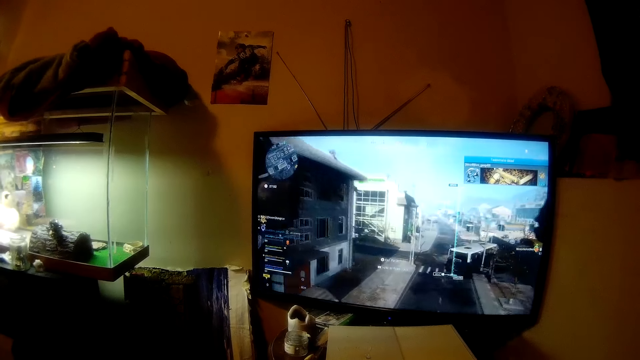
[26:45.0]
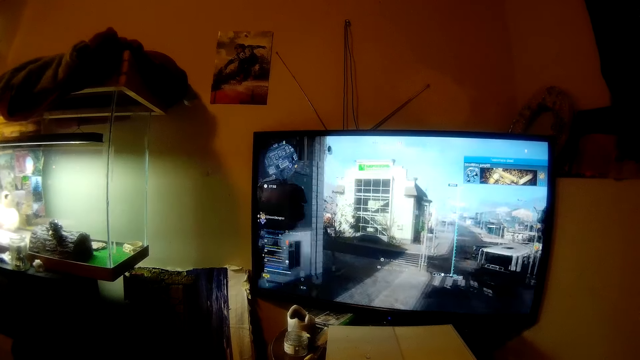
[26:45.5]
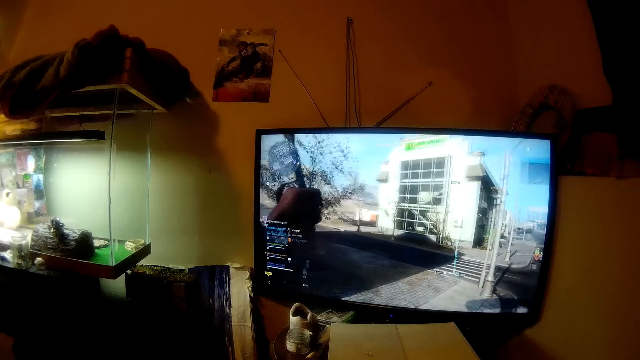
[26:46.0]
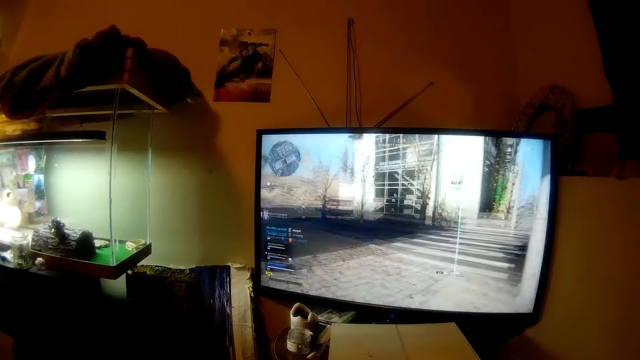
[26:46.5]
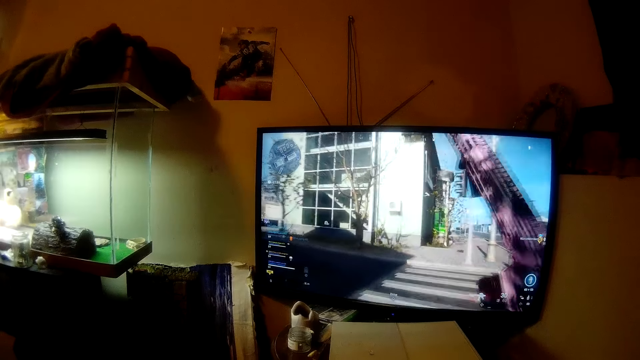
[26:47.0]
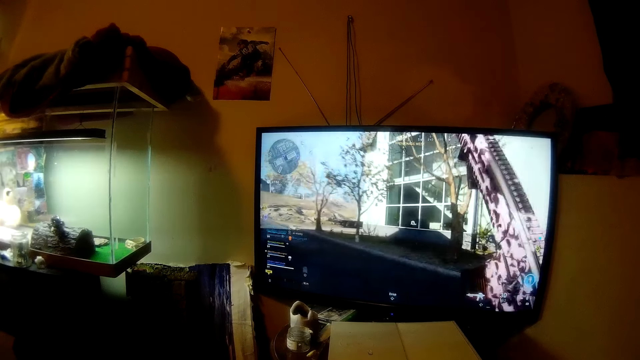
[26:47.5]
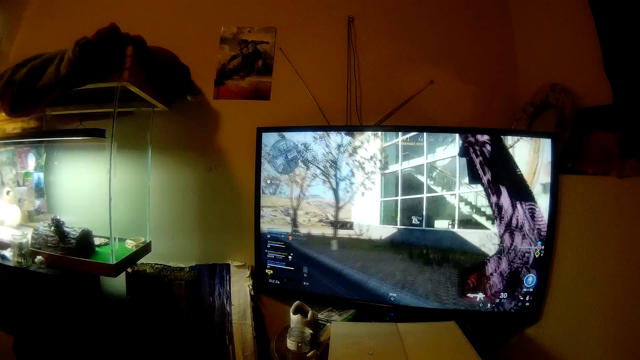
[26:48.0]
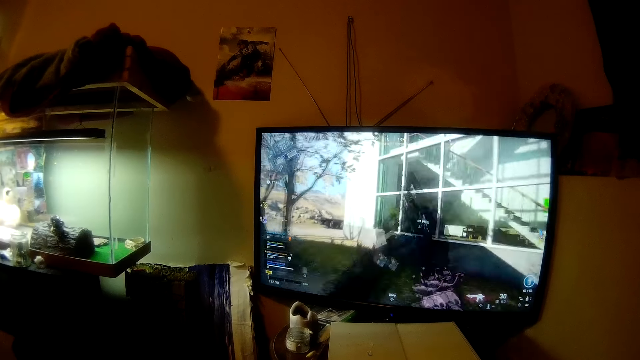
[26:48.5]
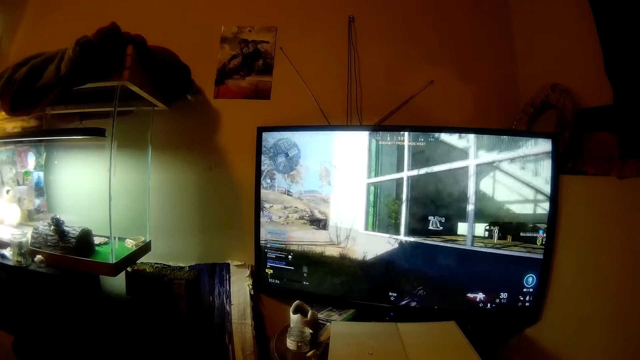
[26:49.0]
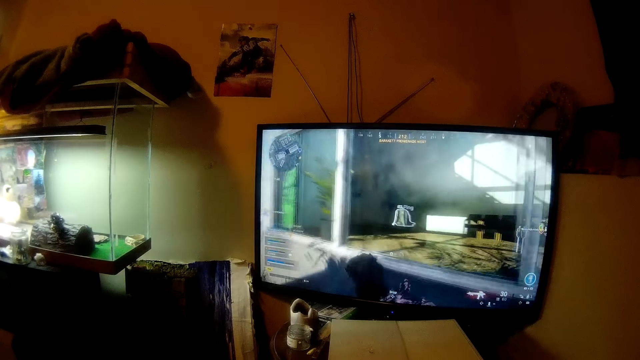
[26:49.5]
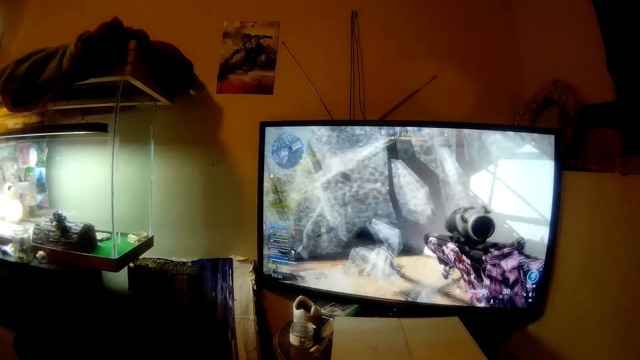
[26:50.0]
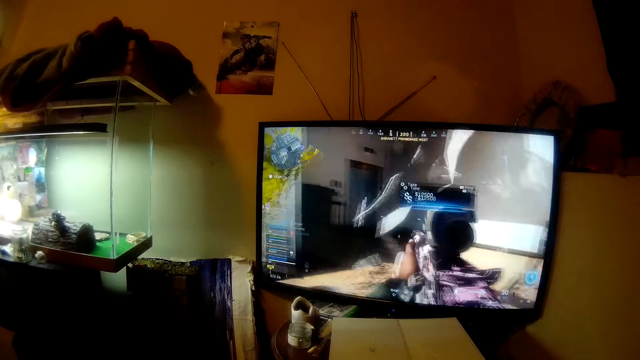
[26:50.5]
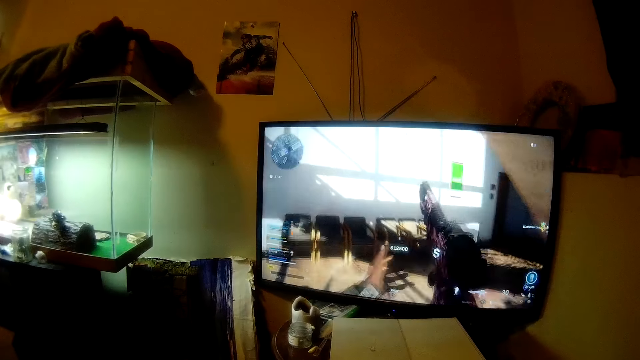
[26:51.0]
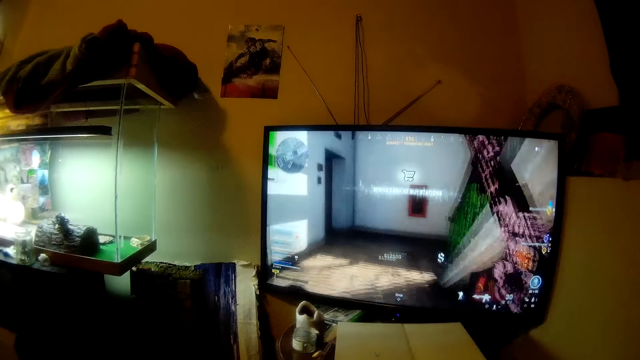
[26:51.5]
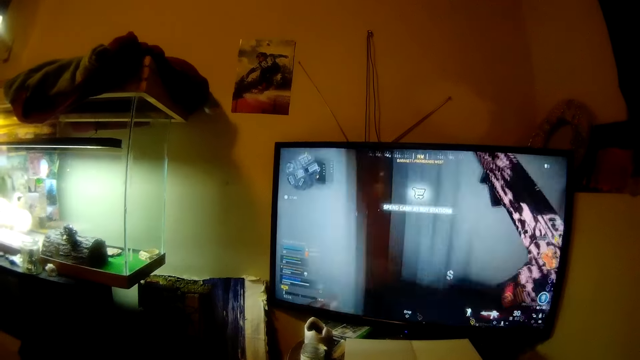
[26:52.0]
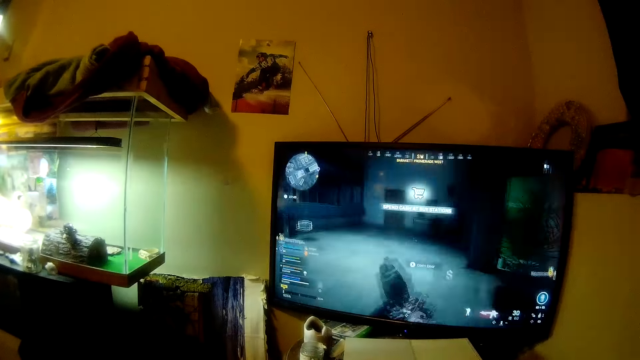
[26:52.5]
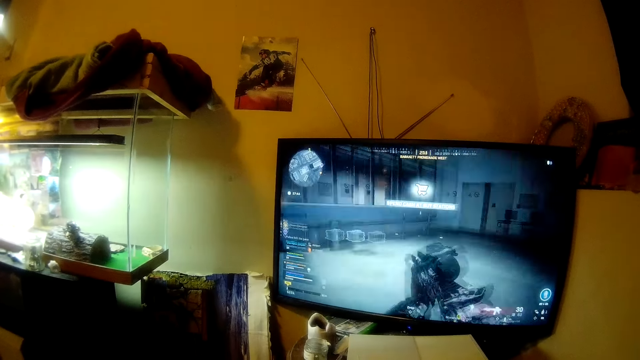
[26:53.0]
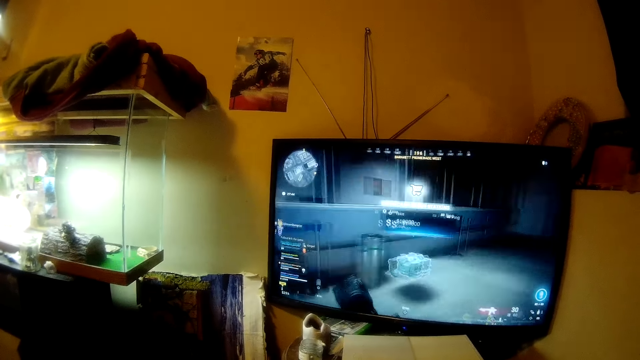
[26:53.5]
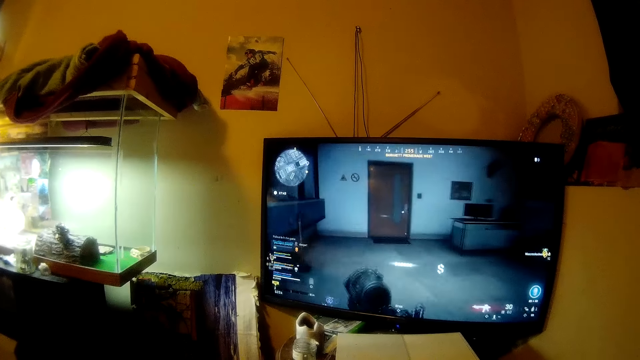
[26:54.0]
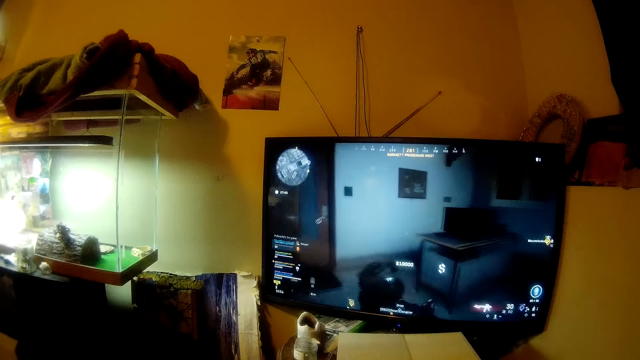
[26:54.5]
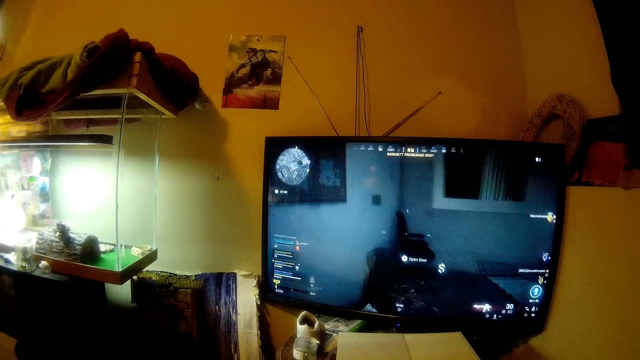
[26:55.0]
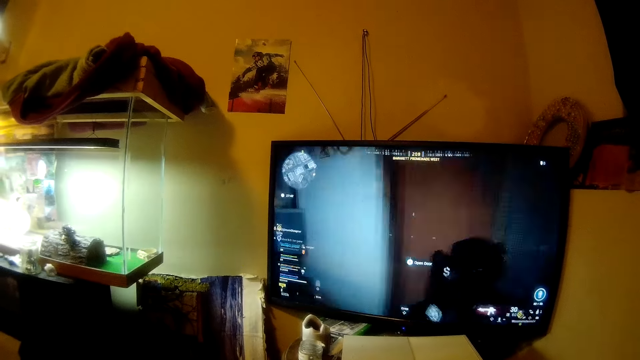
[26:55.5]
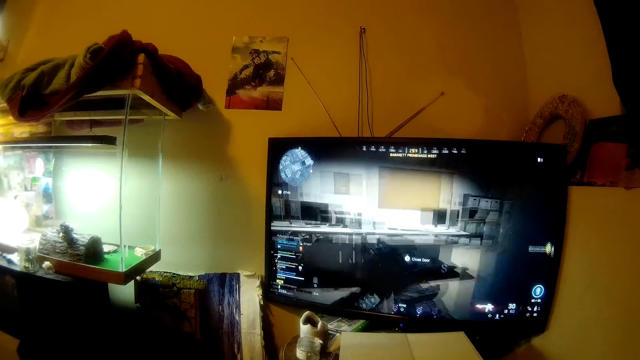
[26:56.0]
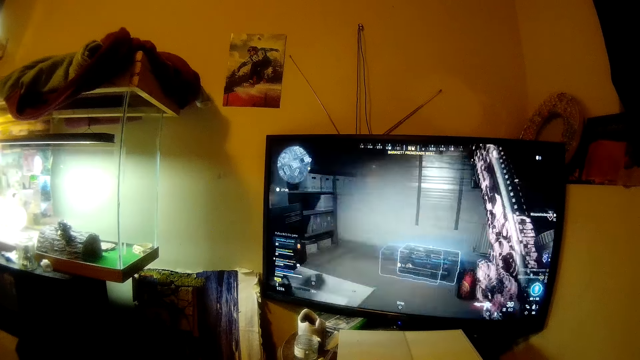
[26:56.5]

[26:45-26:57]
The camera wearer converses.

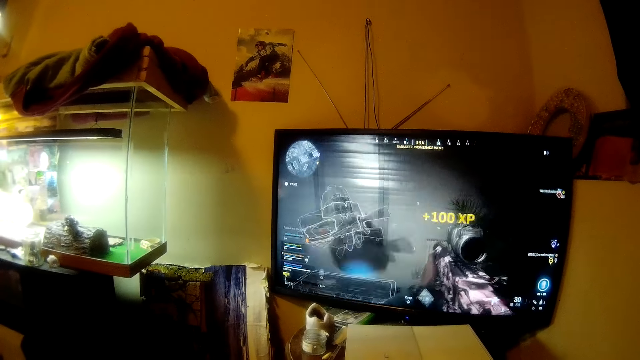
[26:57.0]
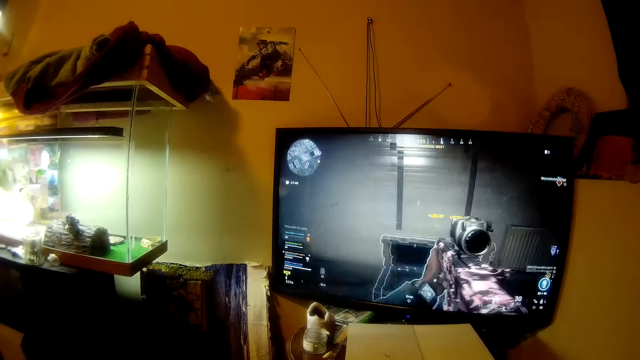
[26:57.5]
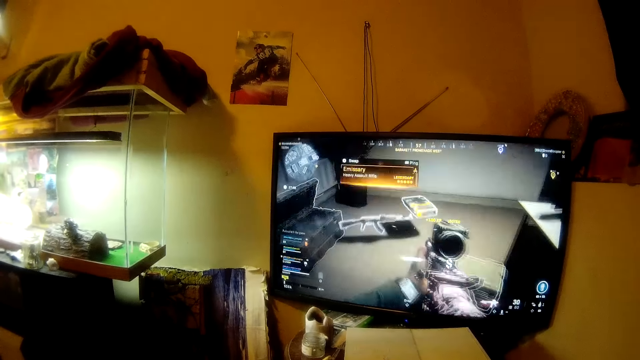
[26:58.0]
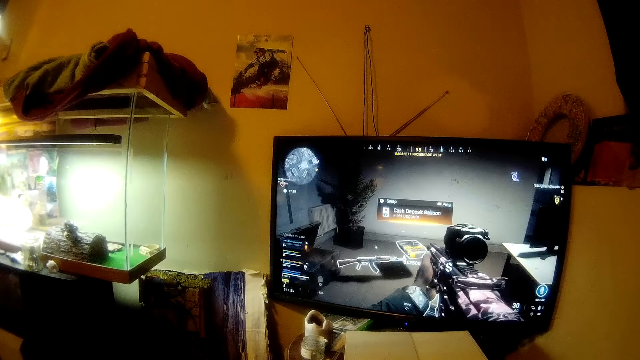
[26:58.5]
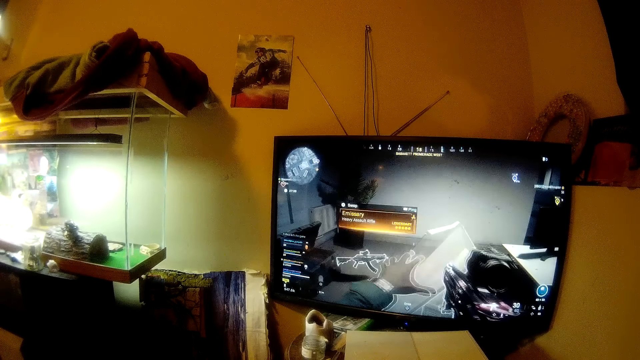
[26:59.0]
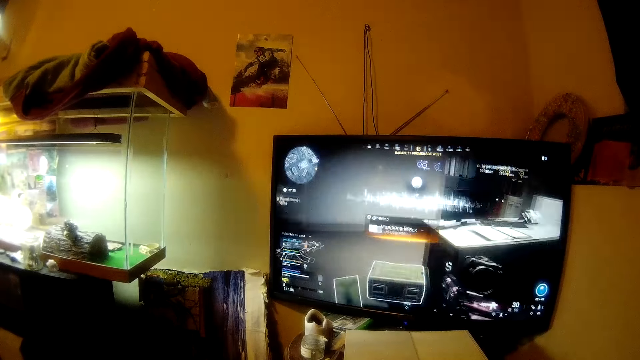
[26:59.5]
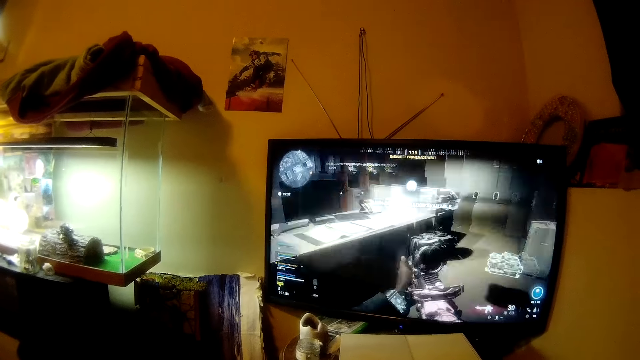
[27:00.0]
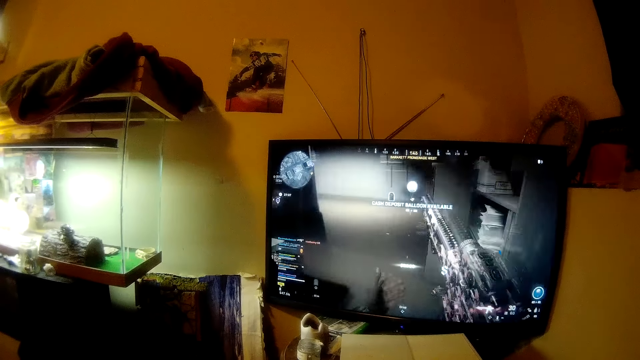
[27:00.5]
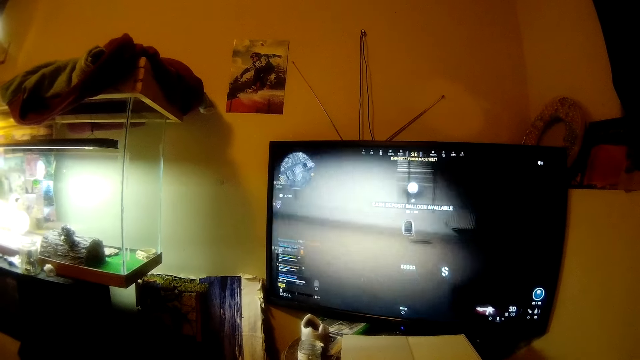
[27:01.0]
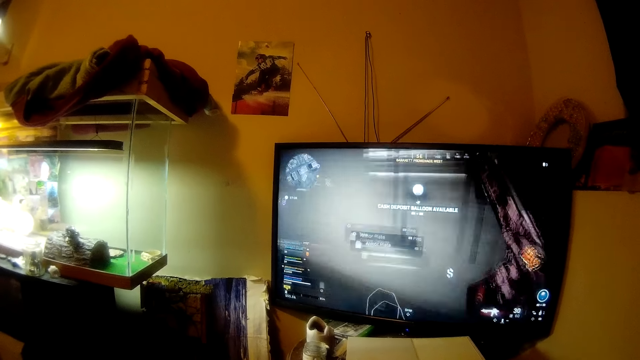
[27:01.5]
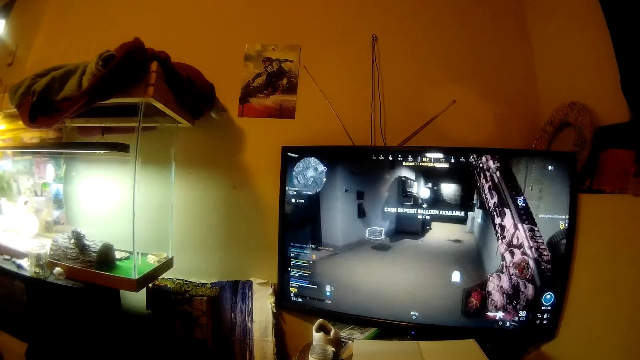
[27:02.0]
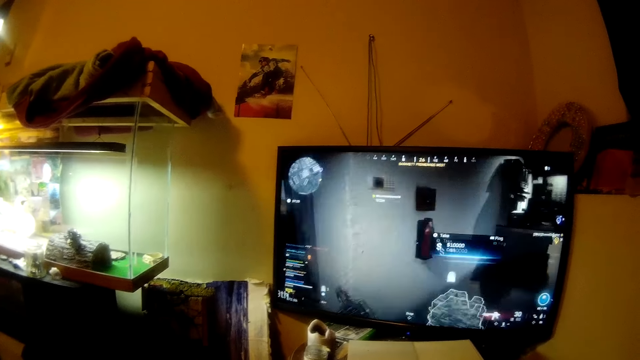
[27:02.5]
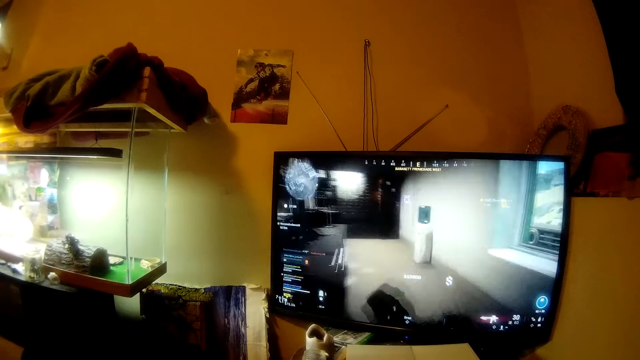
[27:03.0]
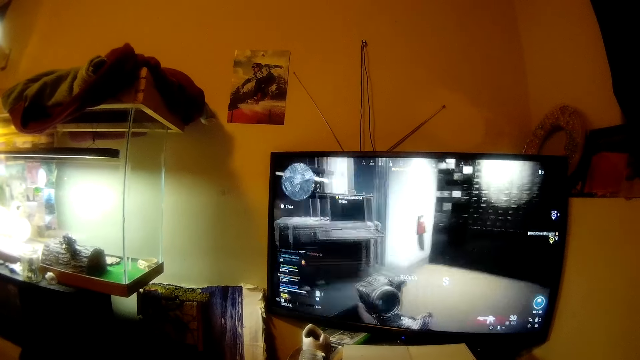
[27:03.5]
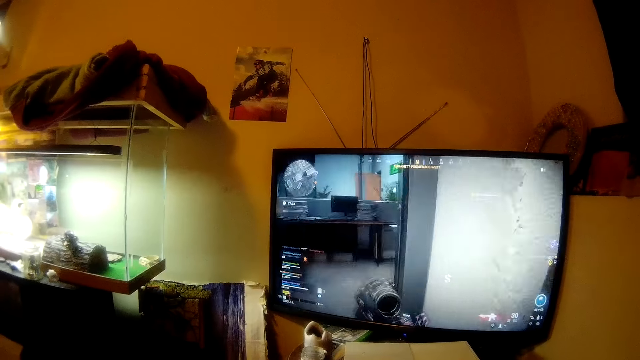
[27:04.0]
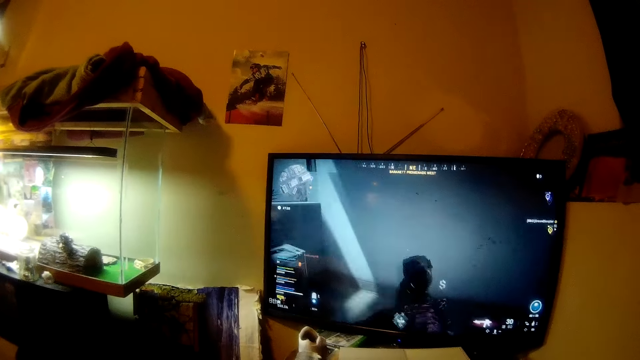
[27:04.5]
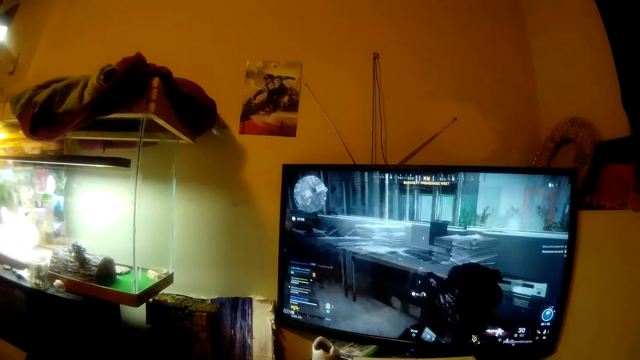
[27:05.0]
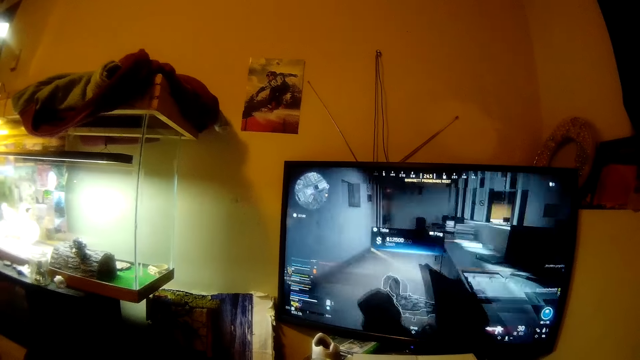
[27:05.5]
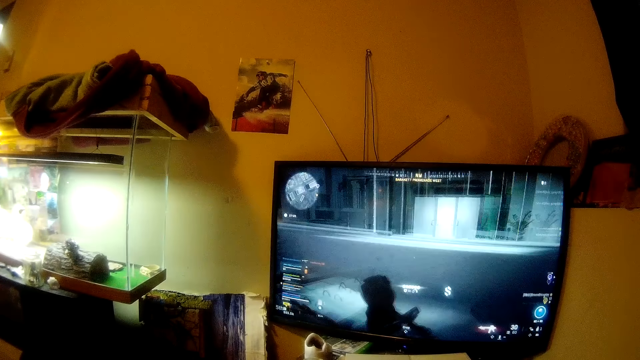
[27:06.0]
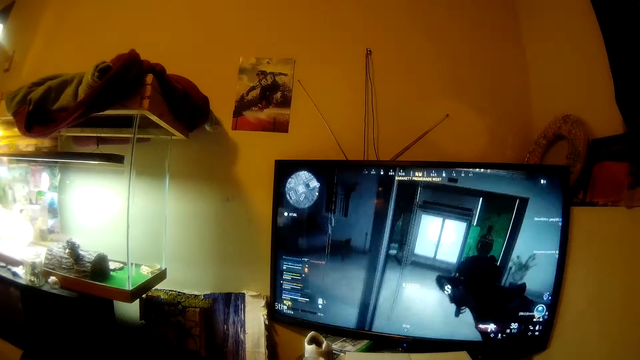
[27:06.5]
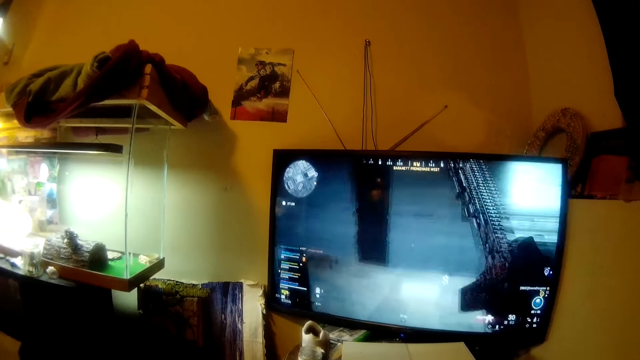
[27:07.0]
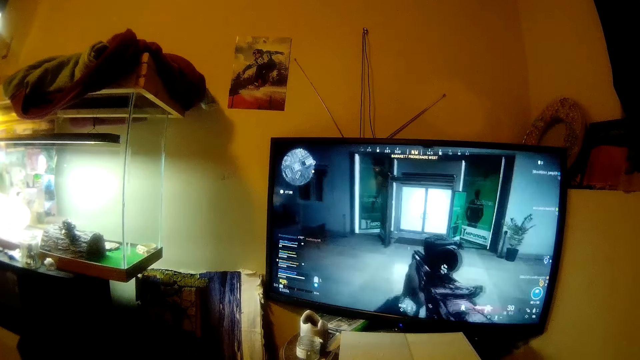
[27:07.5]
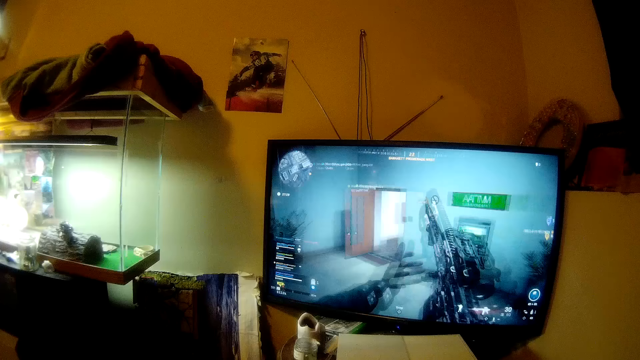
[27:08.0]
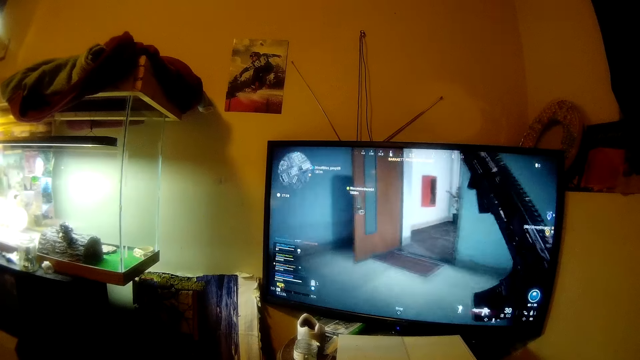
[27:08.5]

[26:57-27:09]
The camera wearer converses.
